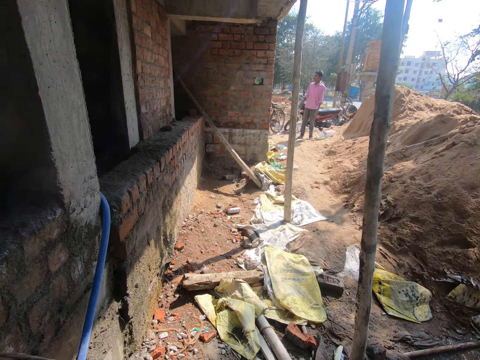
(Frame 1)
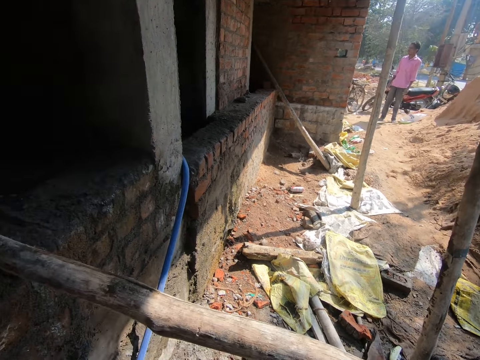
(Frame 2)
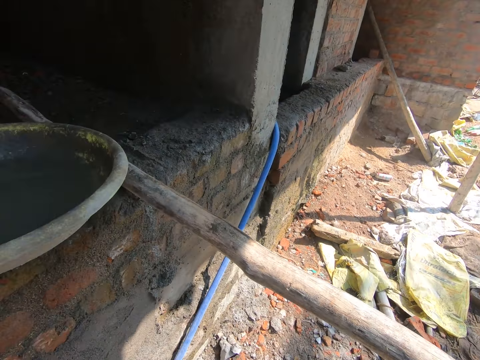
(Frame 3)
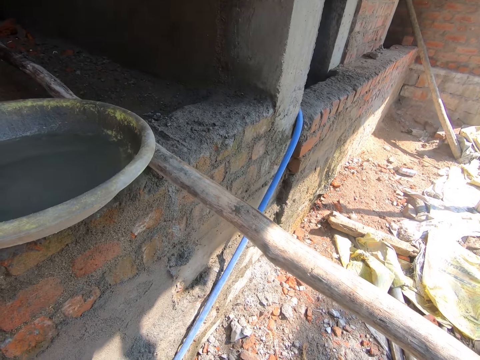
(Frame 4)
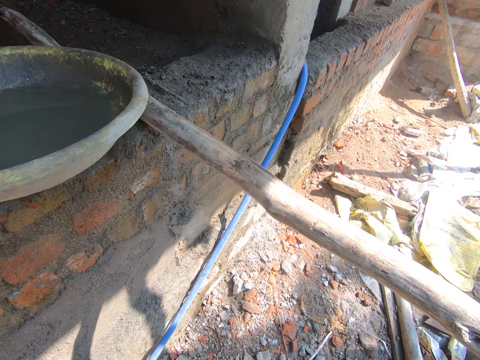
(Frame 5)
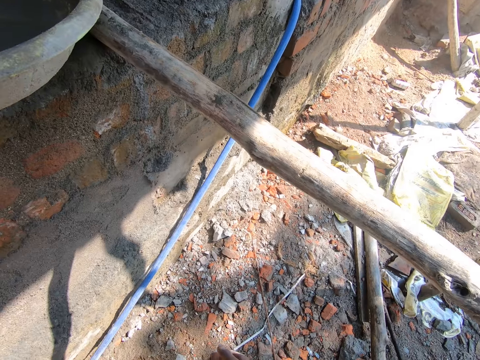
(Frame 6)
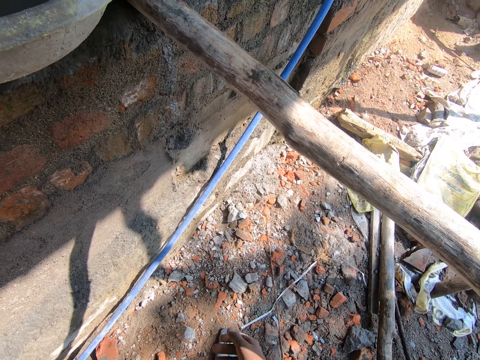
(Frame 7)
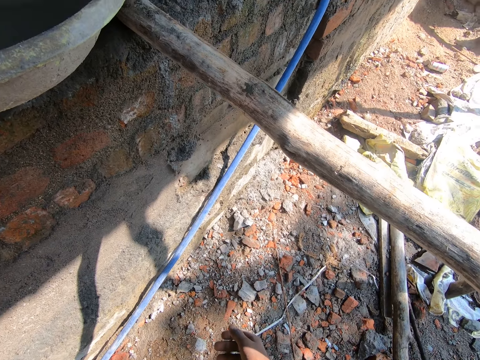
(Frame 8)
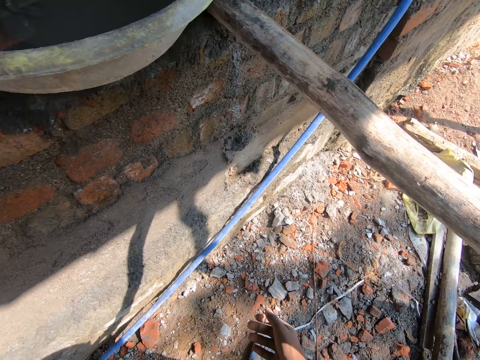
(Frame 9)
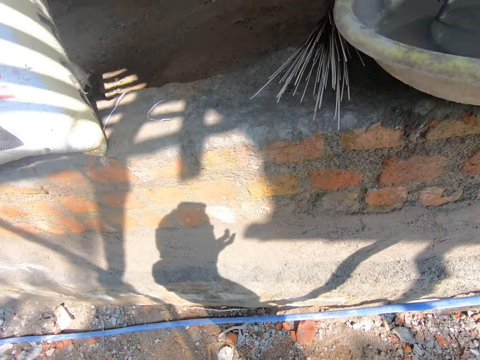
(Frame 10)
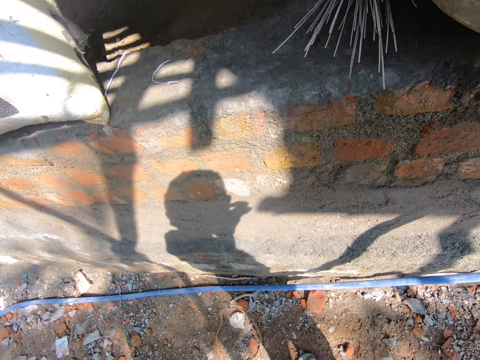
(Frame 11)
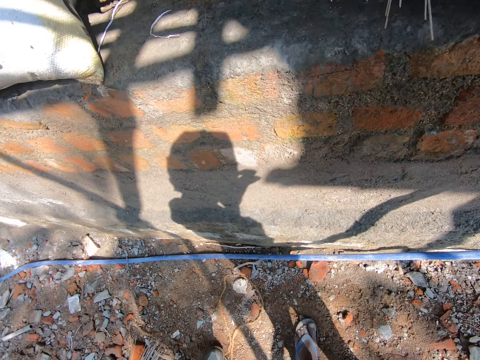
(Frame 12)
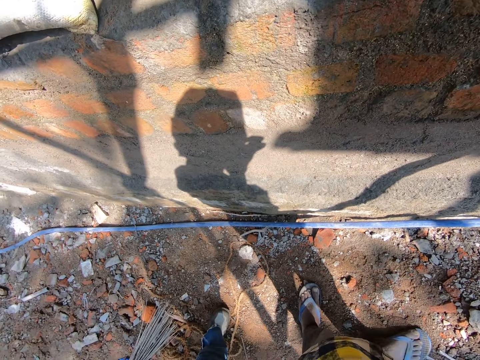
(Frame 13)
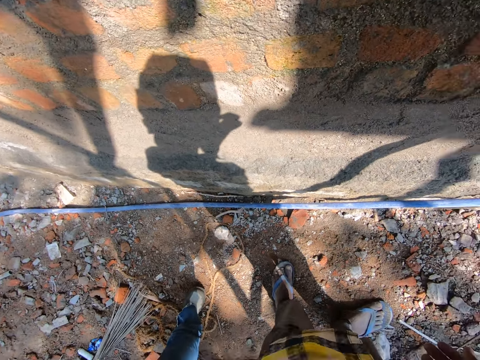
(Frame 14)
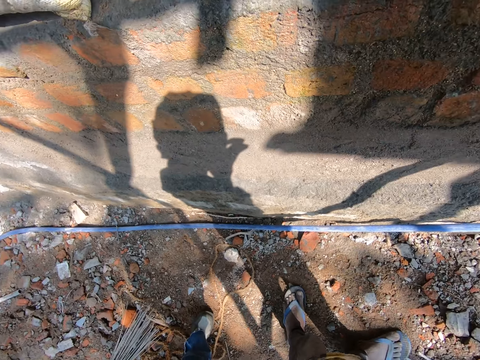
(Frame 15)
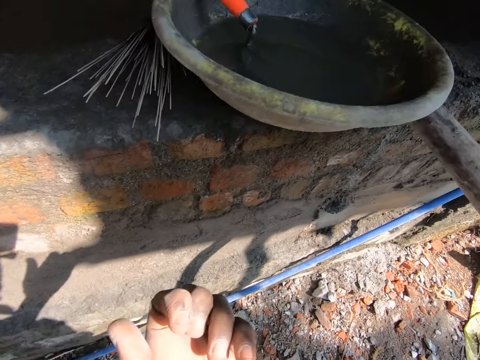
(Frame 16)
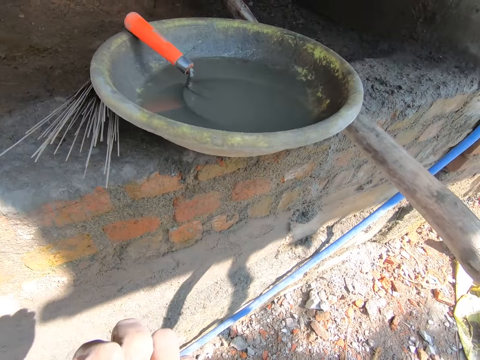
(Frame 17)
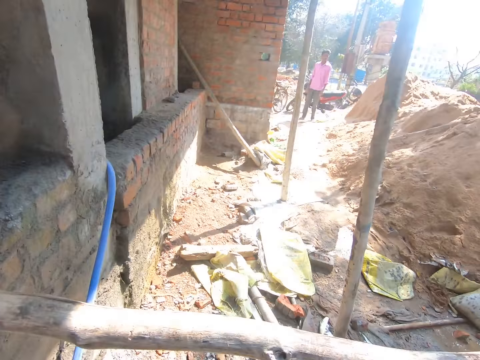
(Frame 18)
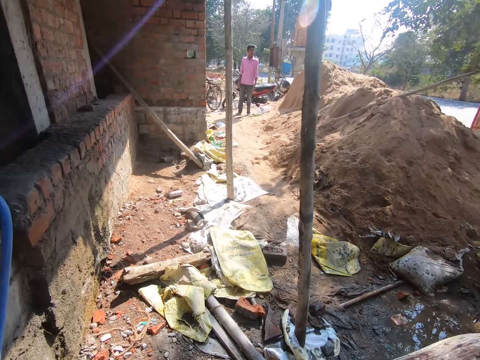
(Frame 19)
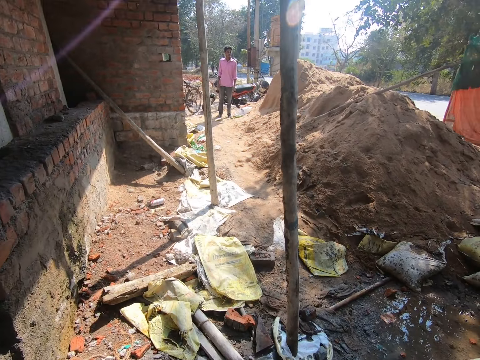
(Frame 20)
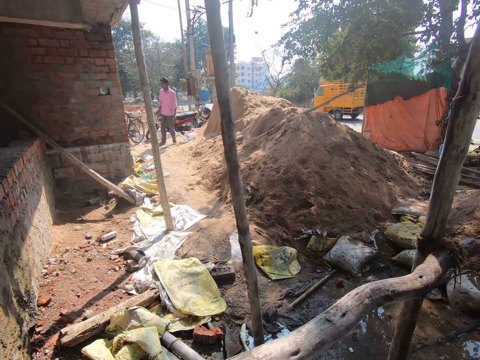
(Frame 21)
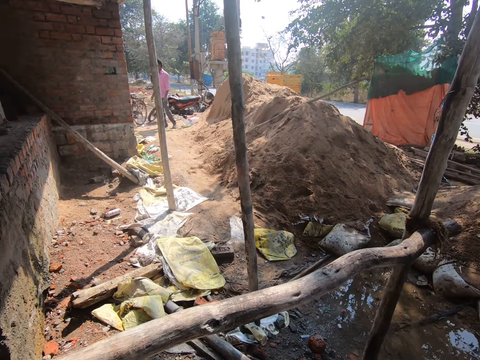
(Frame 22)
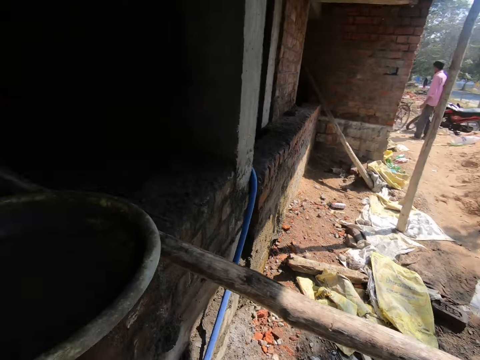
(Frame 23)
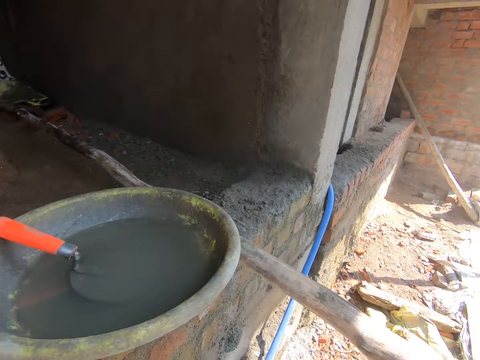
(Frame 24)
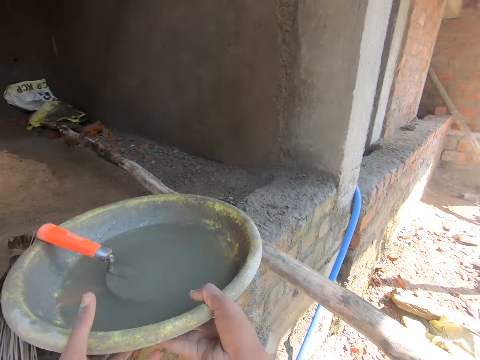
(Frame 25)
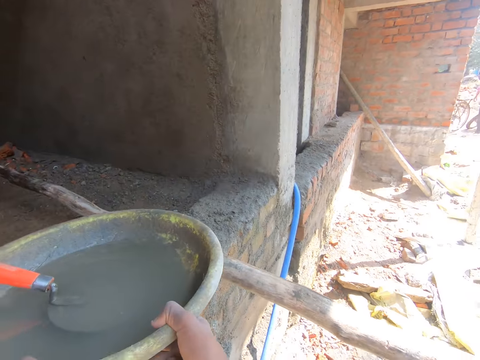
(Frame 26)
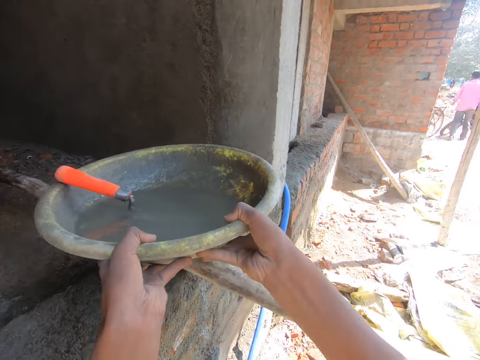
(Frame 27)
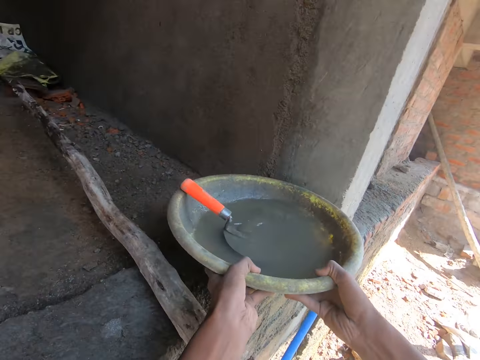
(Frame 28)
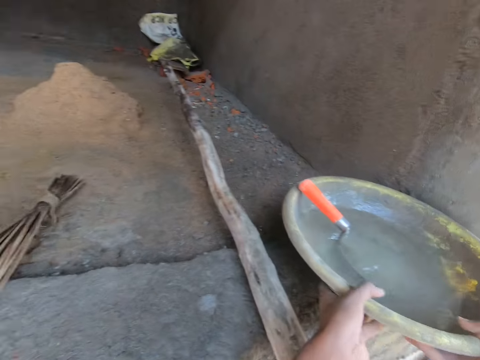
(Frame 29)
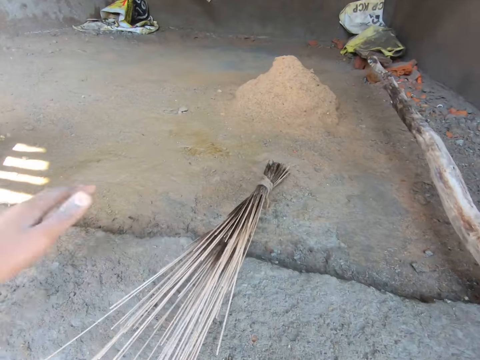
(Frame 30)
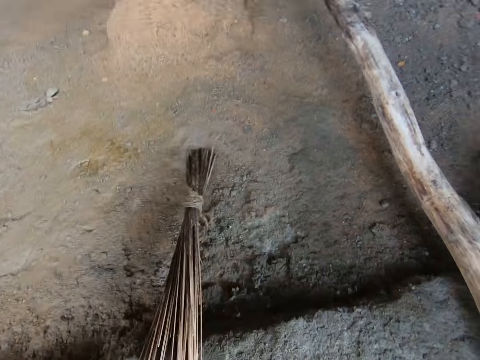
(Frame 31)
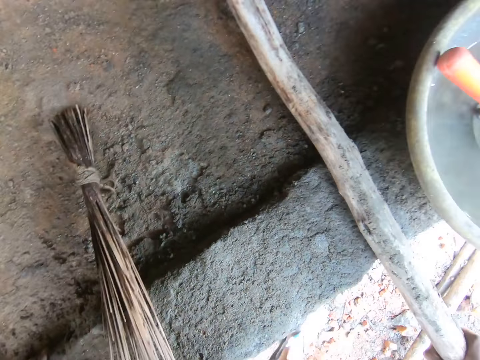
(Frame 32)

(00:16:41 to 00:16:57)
The camera wearer picks up a basin or bucket. They carry the bucket of water. They put down the bucket of water on the stones.

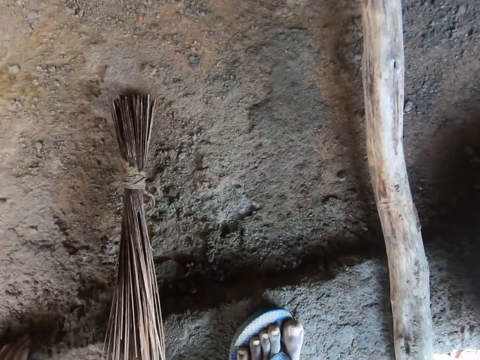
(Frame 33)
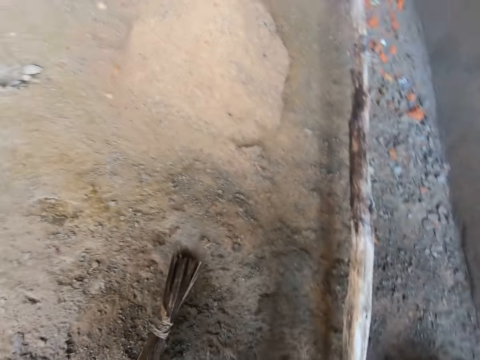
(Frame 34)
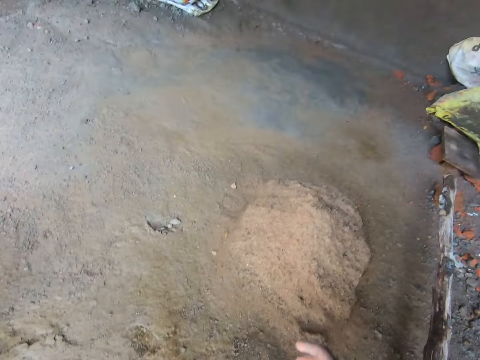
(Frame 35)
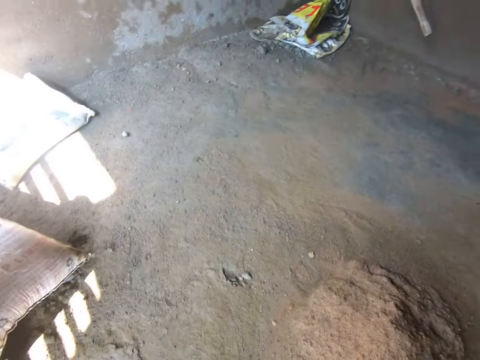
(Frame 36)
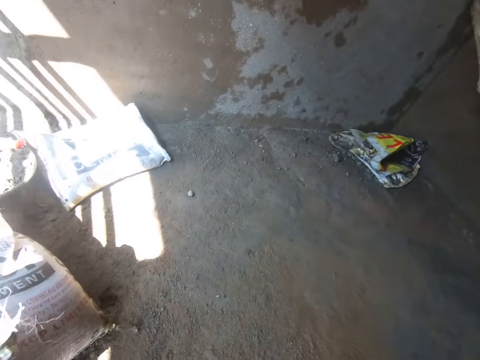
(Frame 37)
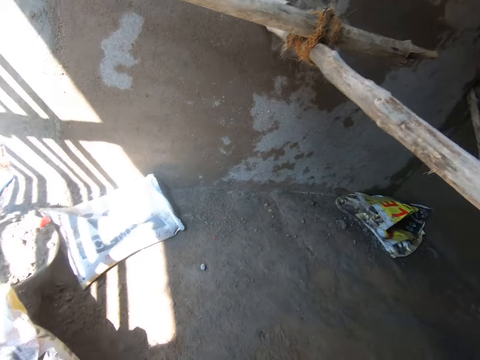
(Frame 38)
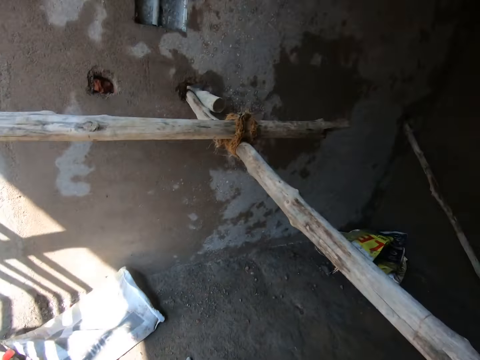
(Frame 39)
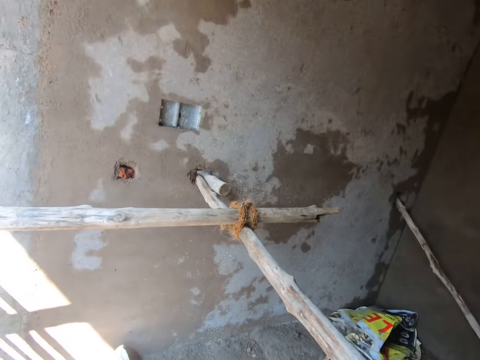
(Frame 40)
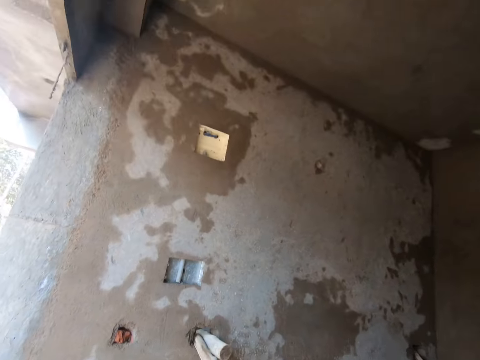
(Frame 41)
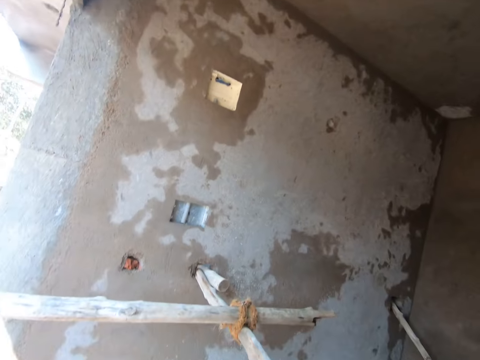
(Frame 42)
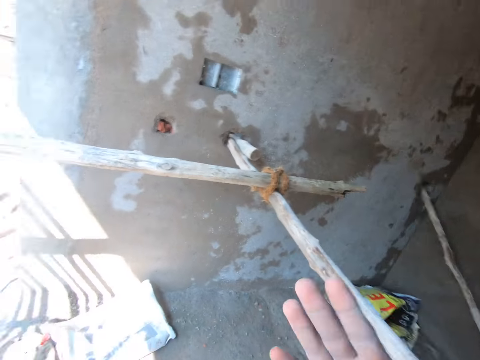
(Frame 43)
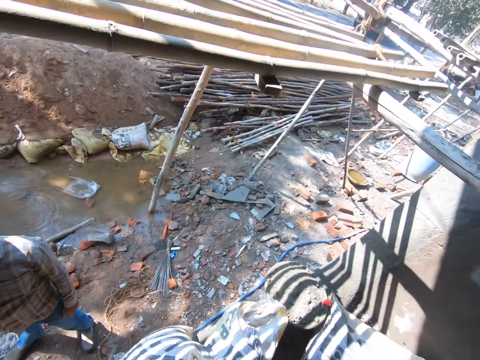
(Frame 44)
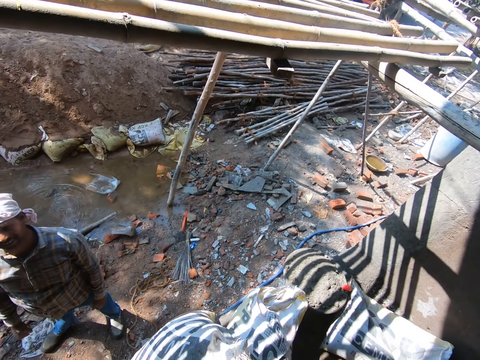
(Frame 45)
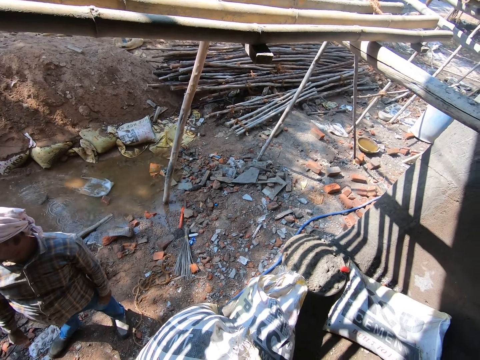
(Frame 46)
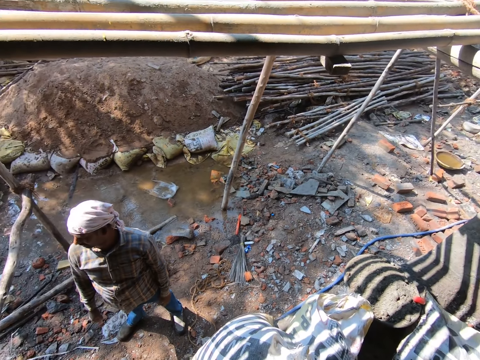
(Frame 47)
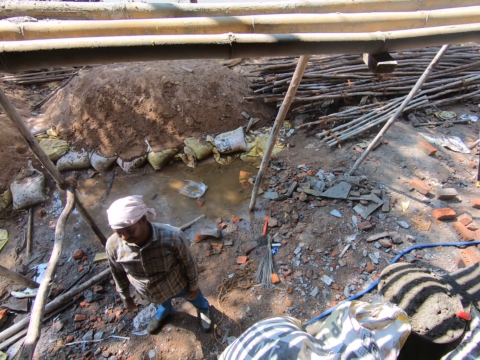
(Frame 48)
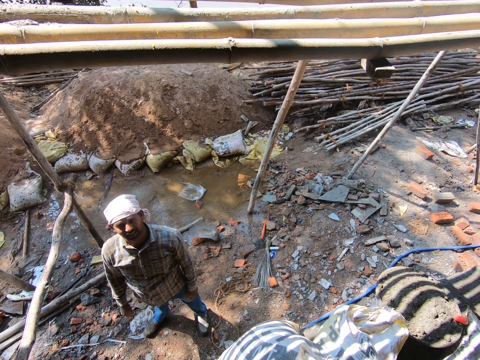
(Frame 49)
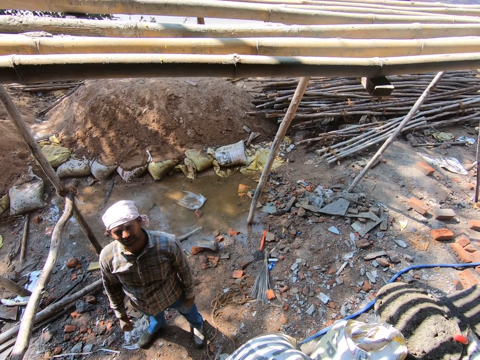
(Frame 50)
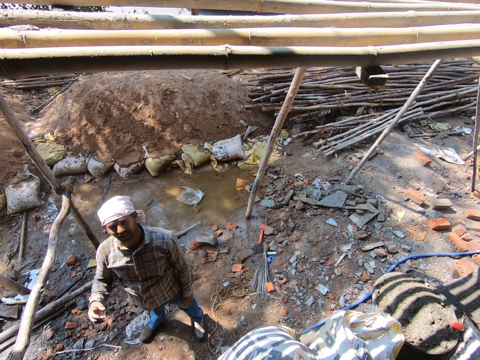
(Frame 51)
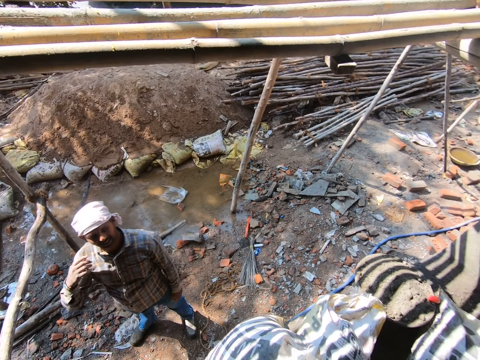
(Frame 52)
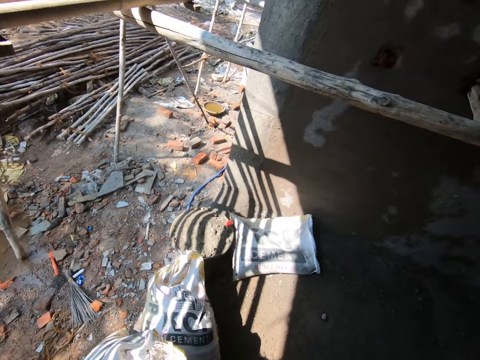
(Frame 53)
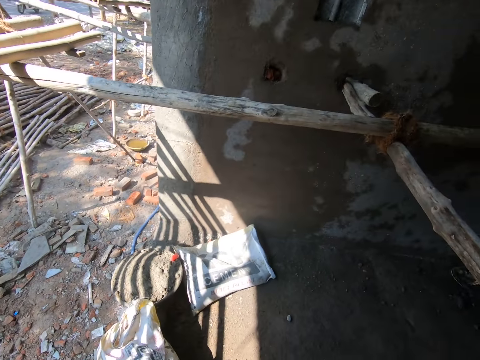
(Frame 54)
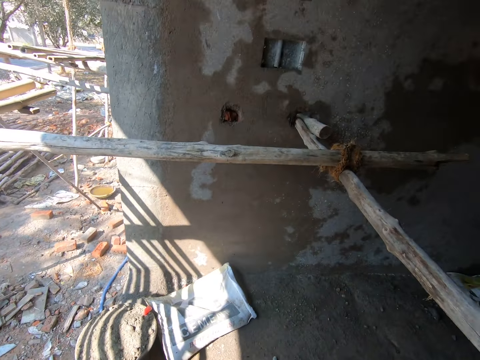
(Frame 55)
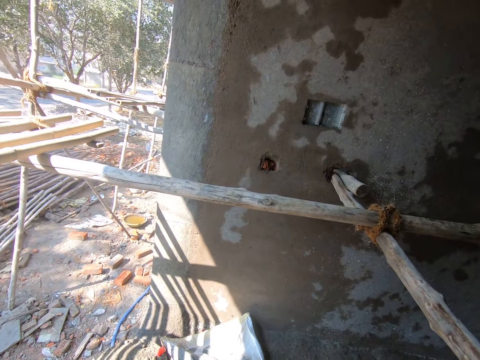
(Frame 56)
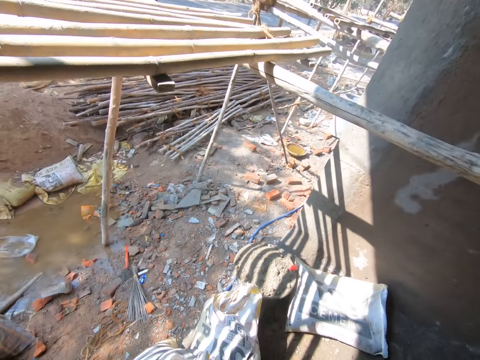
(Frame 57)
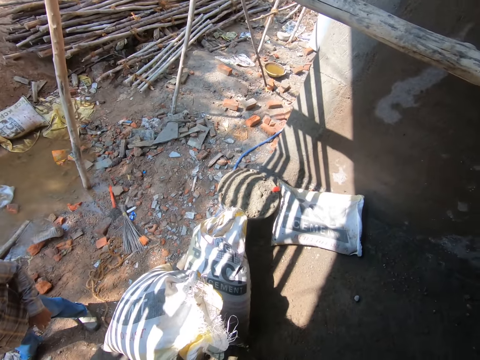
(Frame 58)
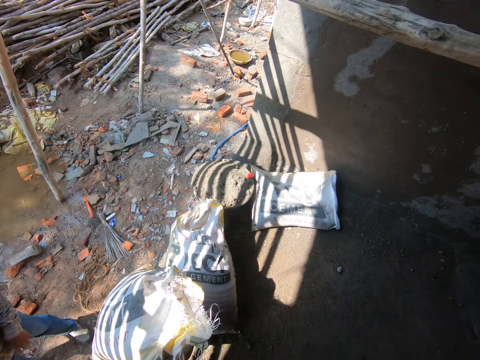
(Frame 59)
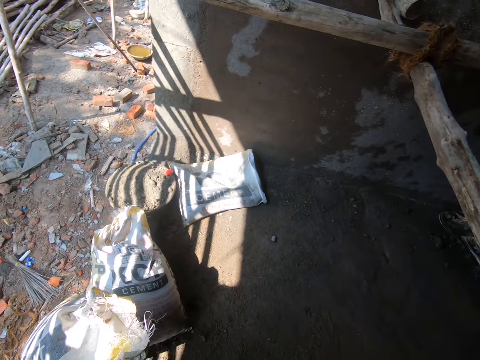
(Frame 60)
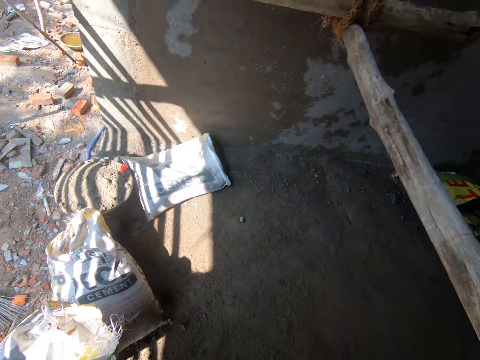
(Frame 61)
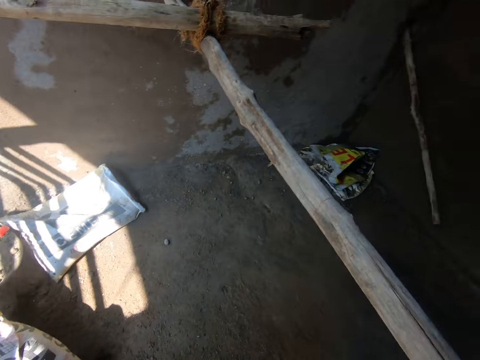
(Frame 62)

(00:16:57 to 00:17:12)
The camera wearer walks around the site. They converse with a man.
